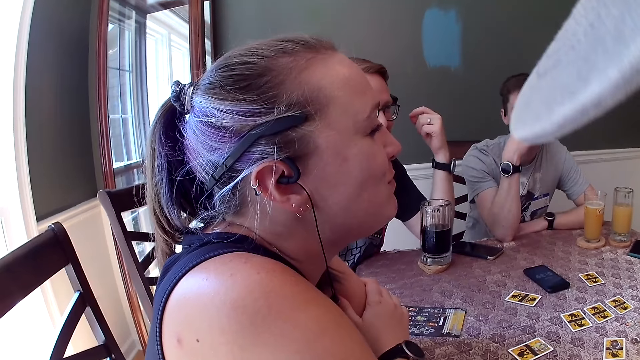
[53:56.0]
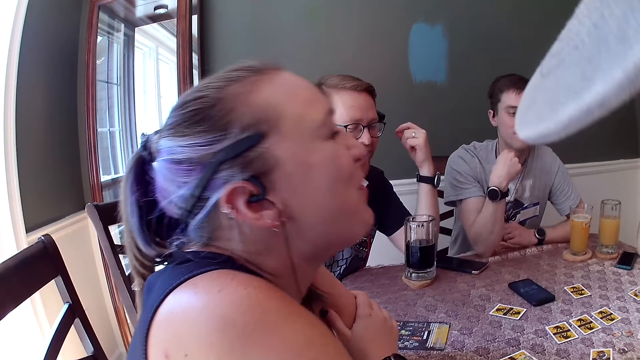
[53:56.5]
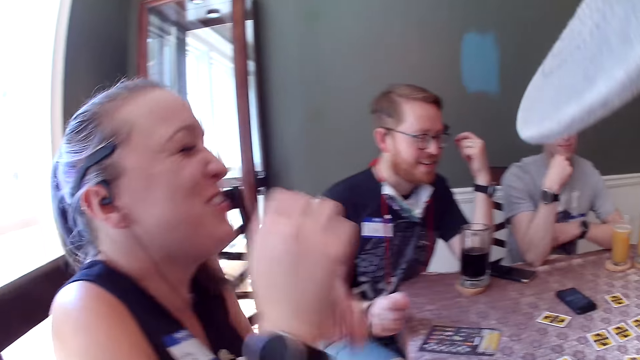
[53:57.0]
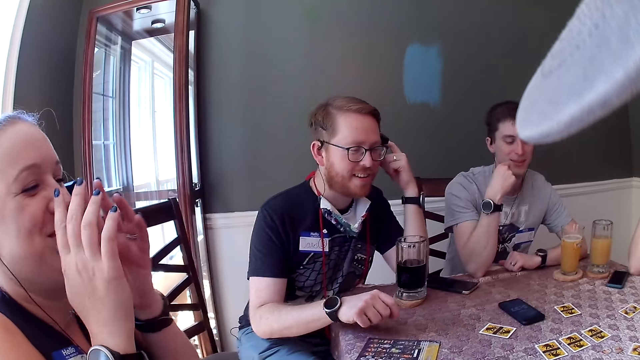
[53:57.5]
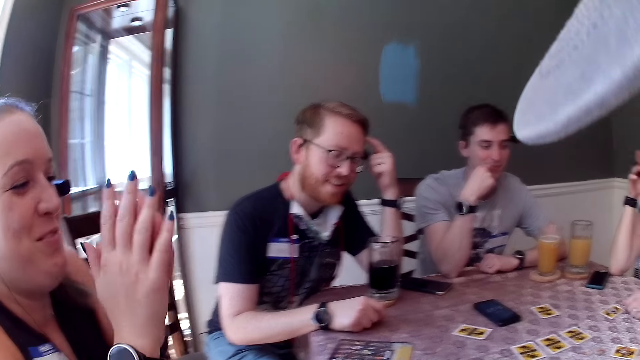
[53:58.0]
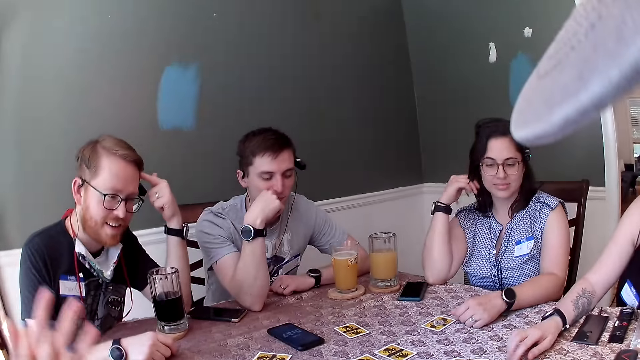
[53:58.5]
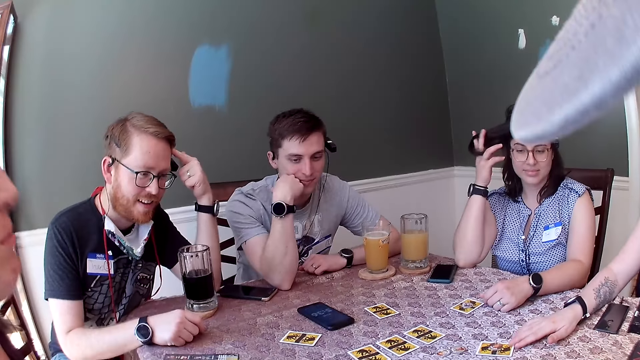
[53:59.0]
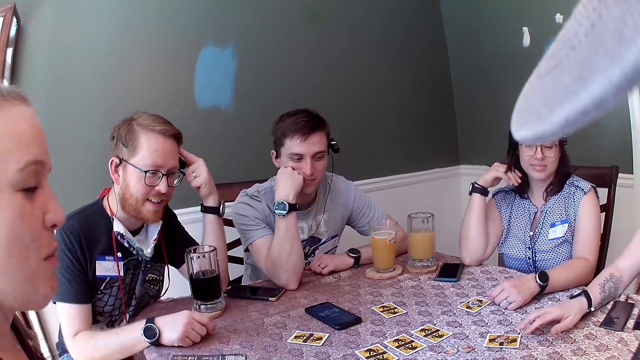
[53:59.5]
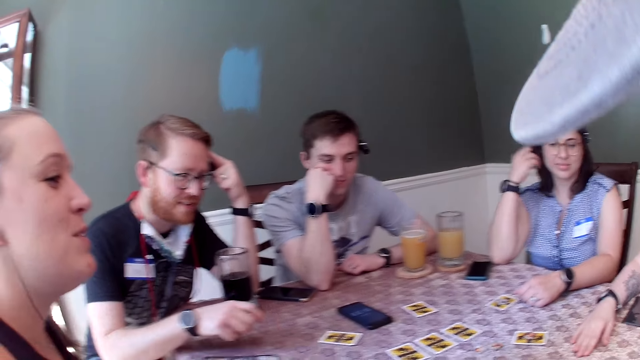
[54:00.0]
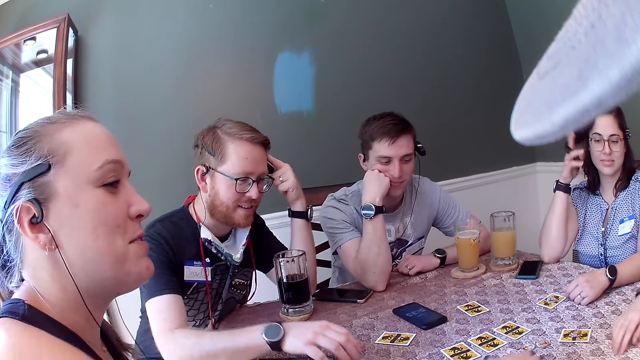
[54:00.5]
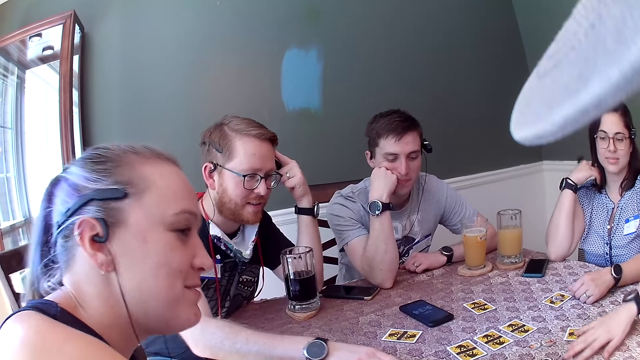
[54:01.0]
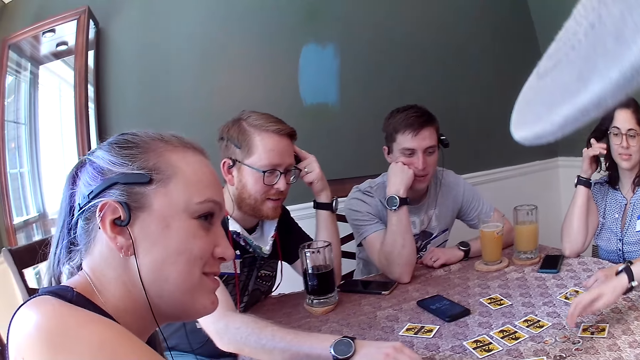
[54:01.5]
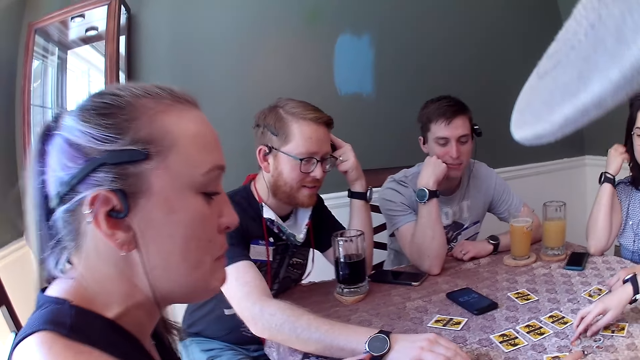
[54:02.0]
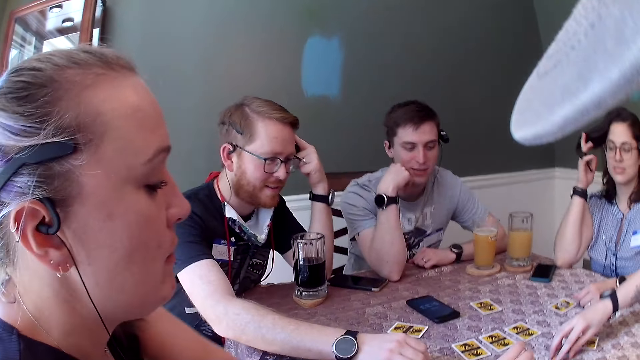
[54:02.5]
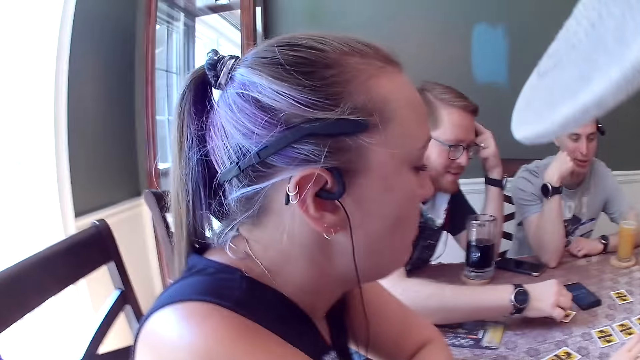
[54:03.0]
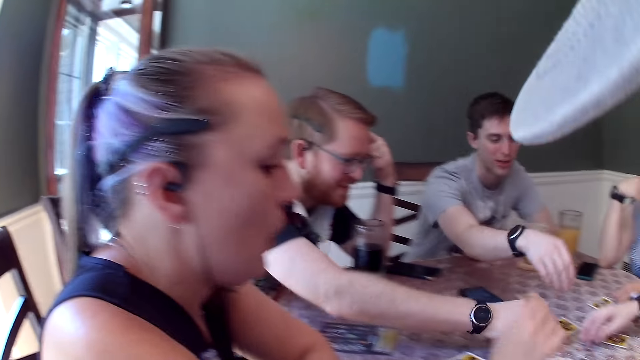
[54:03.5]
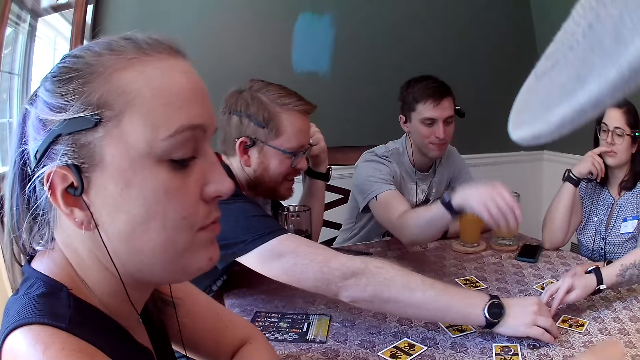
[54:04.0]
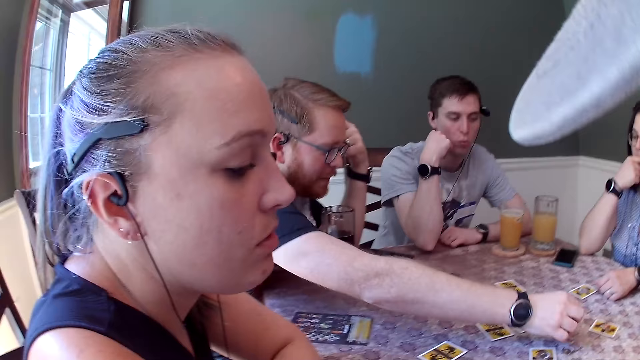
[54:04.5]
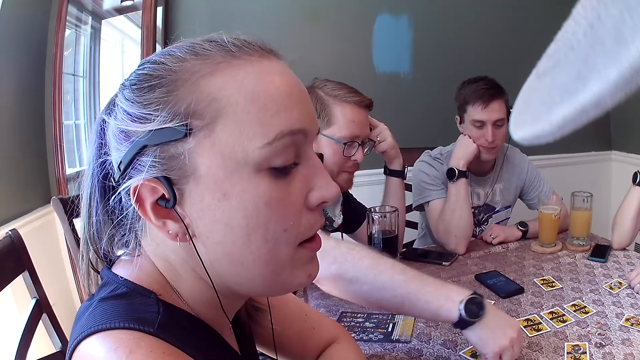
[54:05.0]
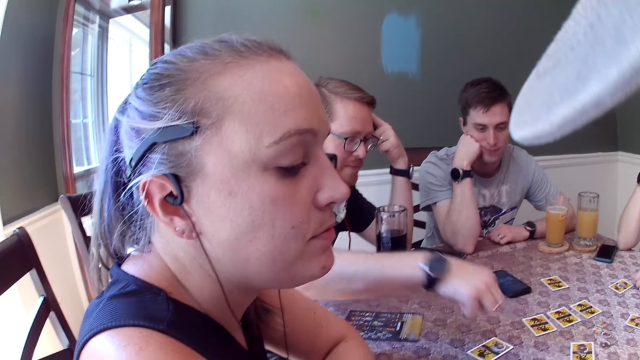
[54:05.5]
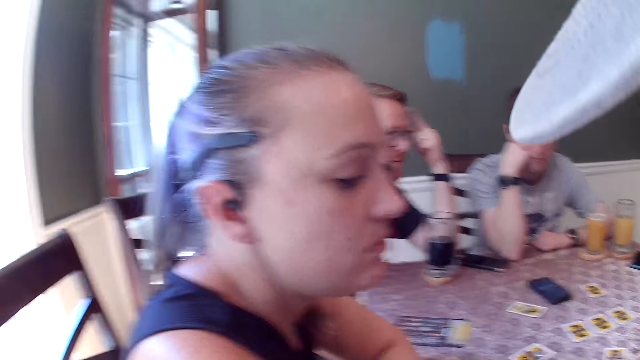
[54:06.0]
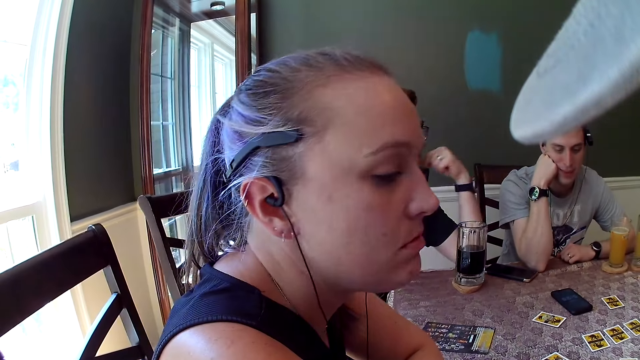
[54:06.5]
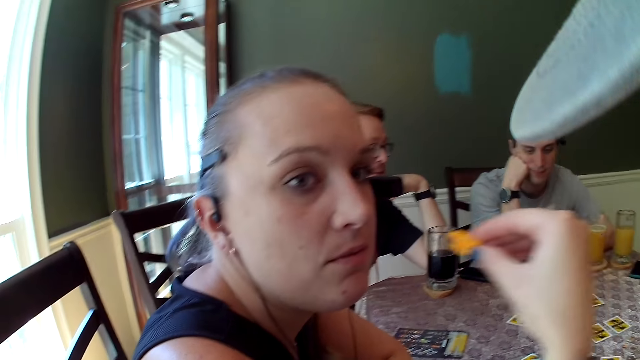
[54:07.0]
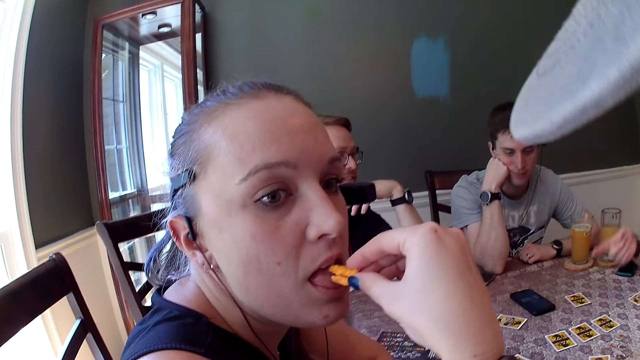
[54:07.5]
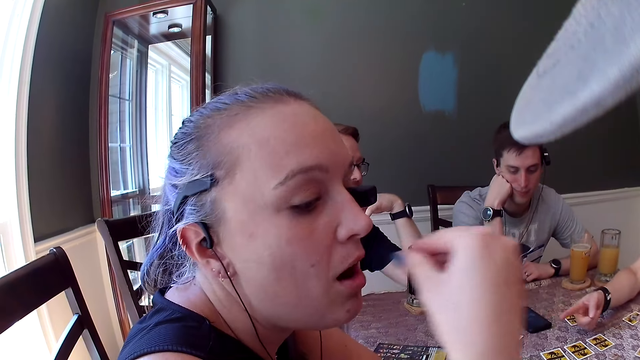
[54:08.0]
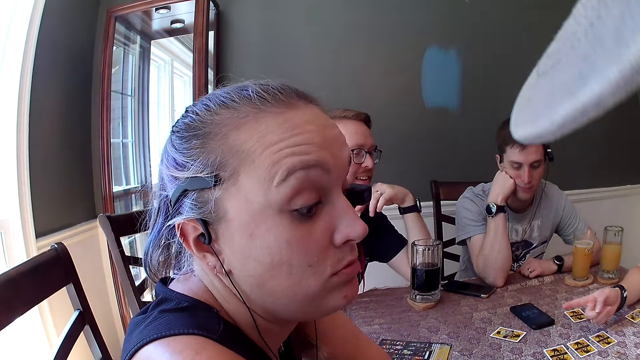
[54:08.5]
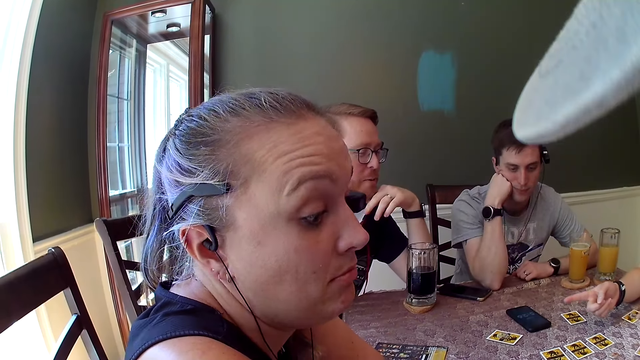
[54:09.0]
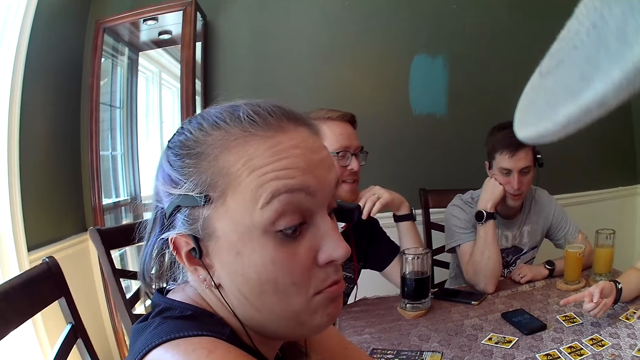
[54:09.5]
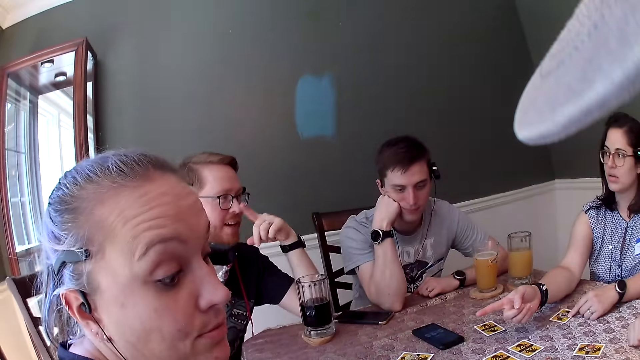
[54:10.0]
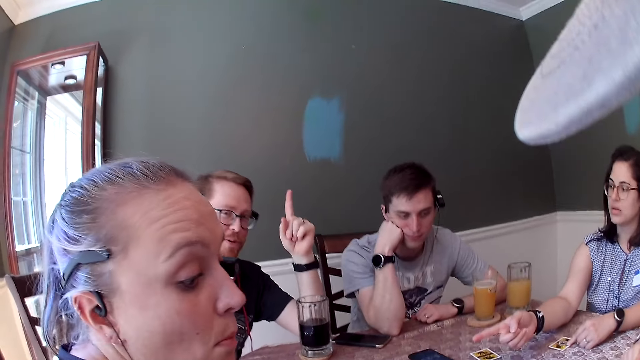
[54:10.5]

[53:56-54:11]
The camera wearer looks at the friends. A woman moves the card on the table with her right hand and moves the chips on the table with her right hand. A man drops a chip on the table with his right hand, picks up a chip from the table with his right hand, and drops the chip on a card with his right hand. The camera wearer interacts with a lady. Another woman eats cheese puffs.

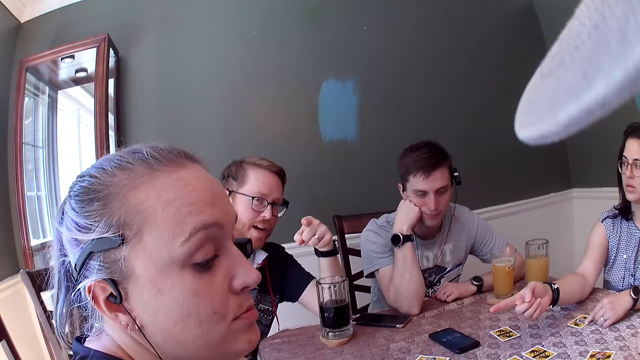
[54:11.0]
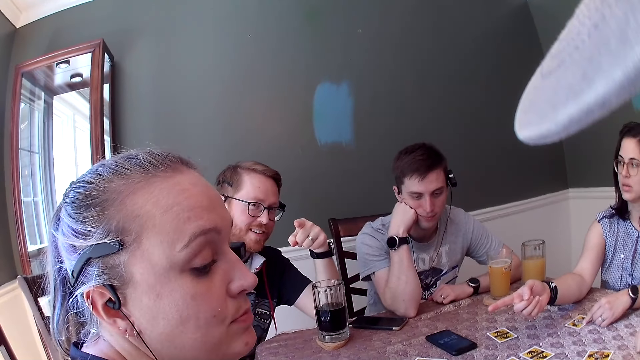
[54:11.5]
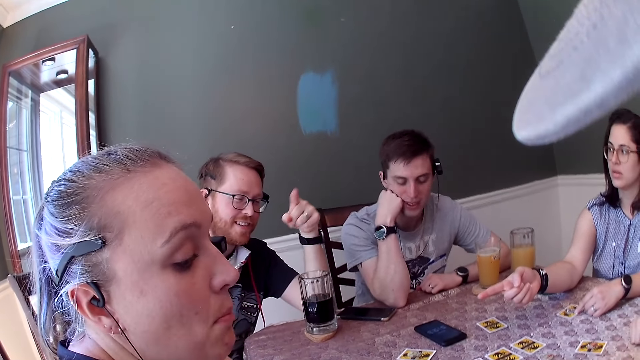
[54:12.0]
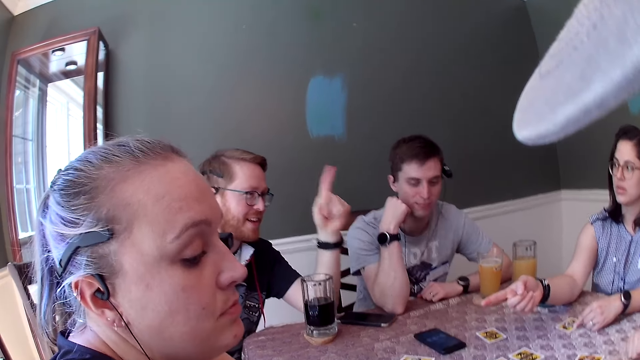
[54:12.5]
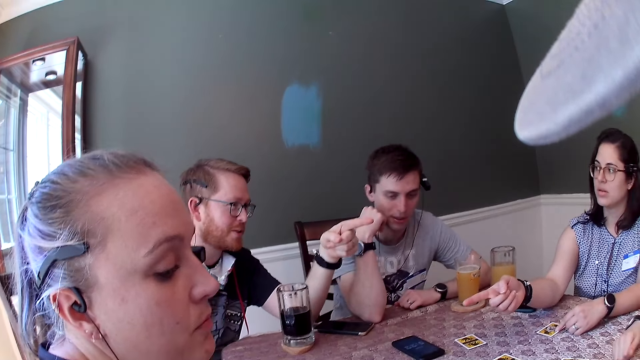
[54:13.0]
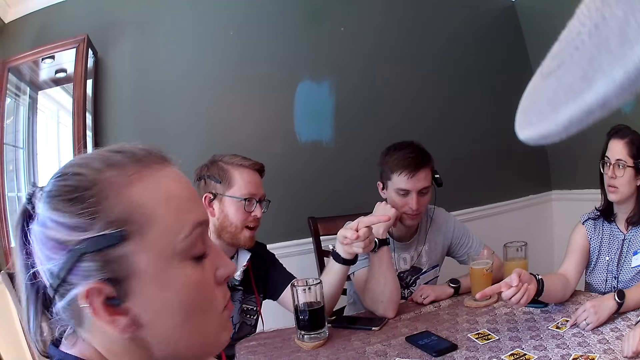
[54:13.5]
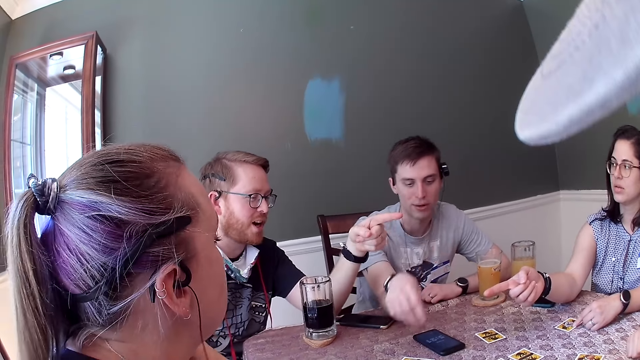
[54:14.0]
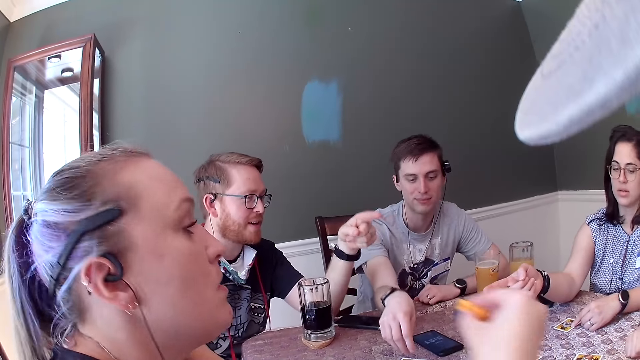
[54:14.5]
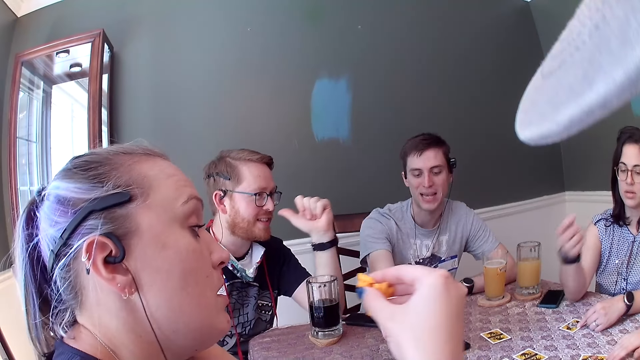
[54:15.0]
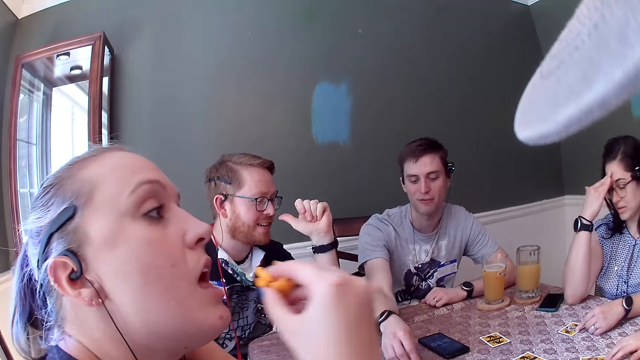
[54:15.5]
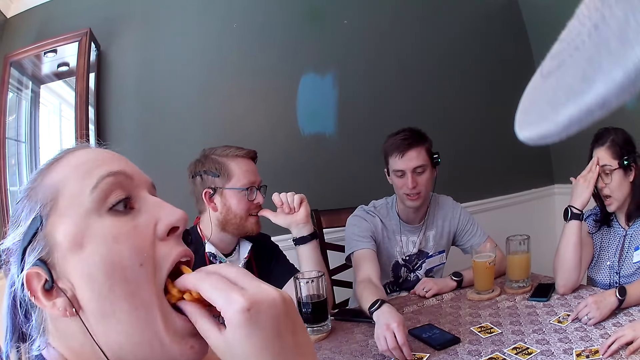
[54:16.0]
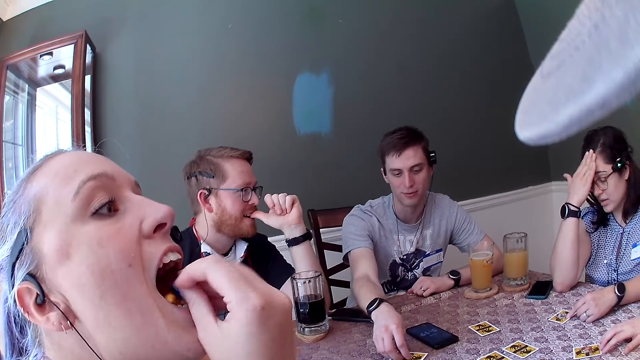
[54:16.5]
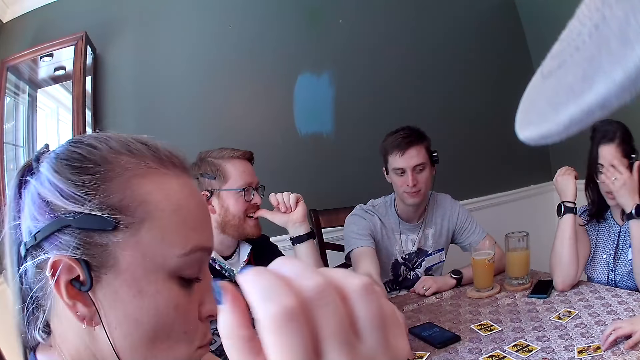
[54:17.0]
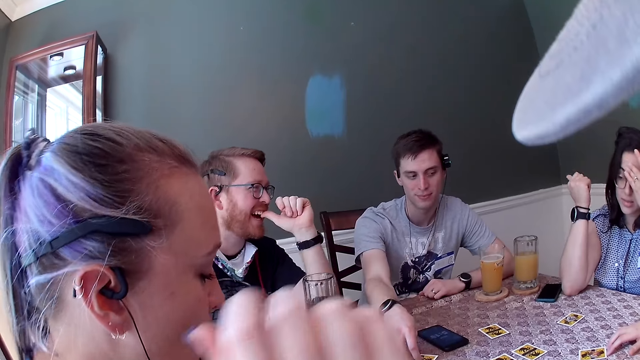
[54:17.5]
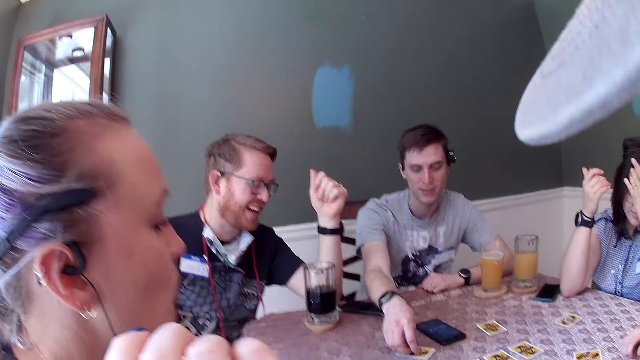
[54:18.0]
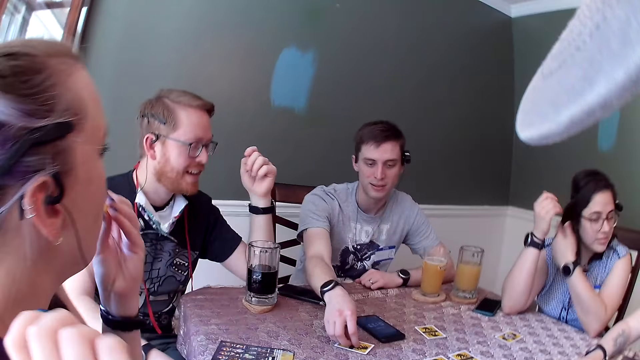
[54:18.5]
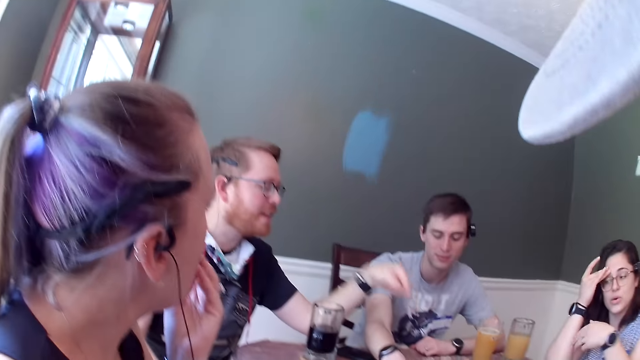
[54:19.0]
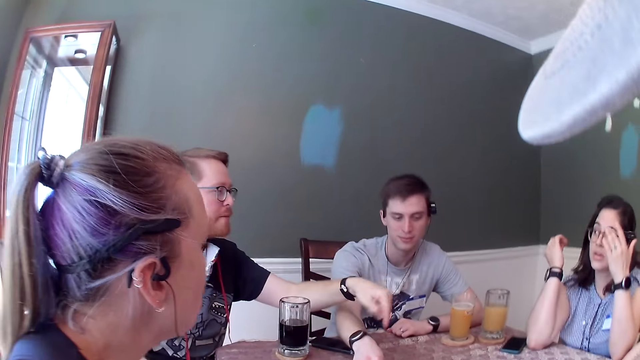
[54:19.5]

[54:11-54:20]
A man touches the chip on the card with his right hand. A woman eats some cheese puffs.
